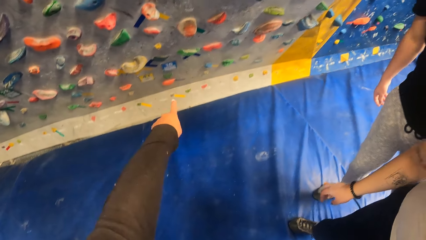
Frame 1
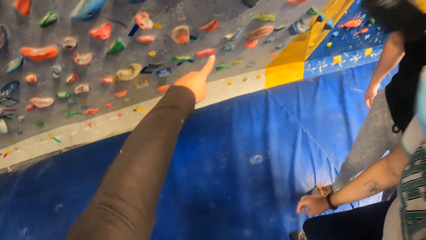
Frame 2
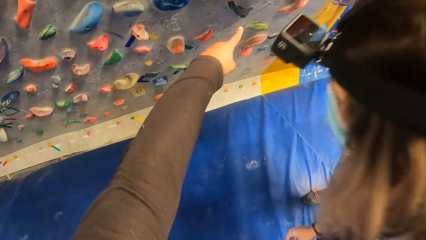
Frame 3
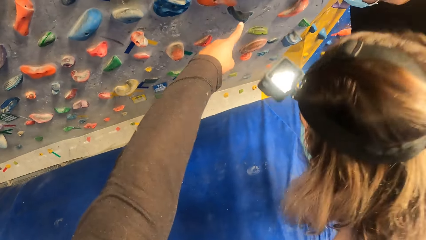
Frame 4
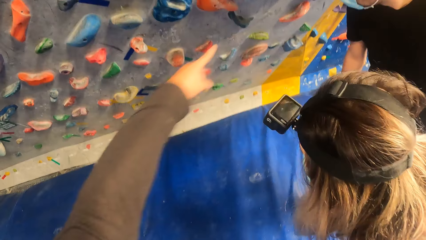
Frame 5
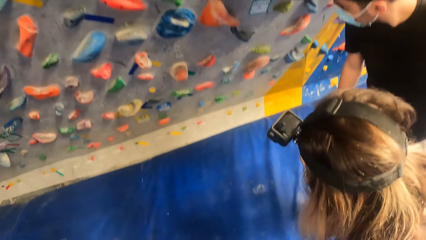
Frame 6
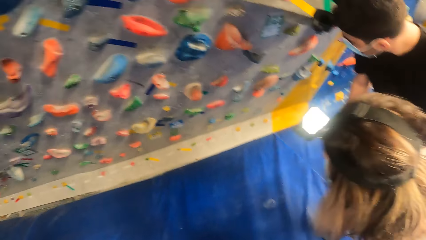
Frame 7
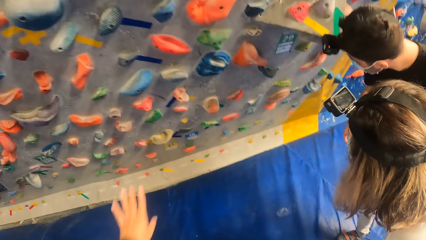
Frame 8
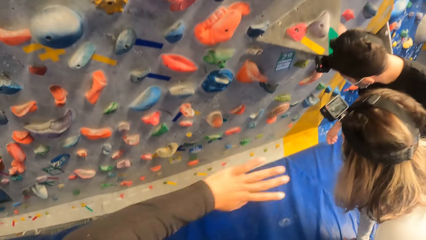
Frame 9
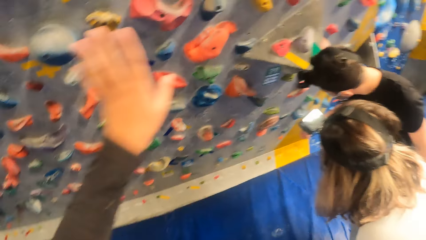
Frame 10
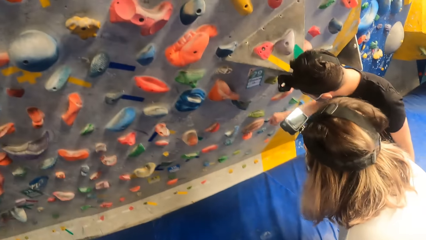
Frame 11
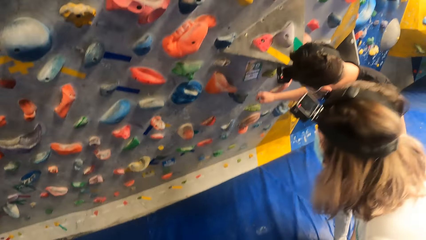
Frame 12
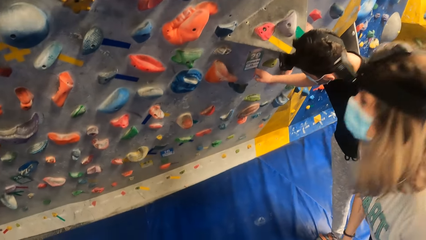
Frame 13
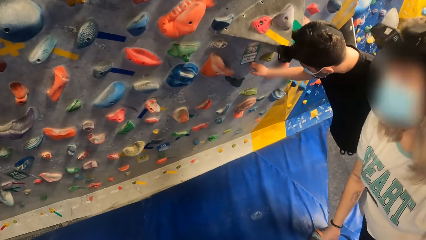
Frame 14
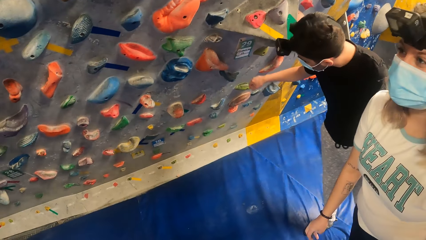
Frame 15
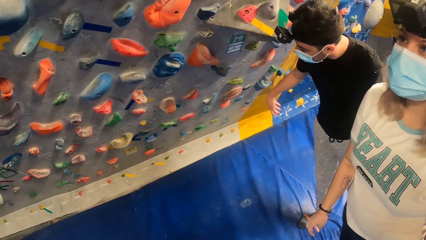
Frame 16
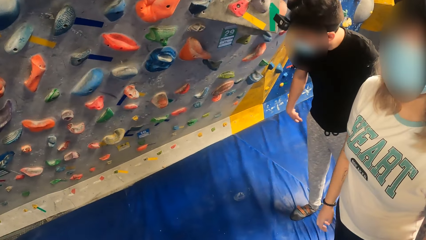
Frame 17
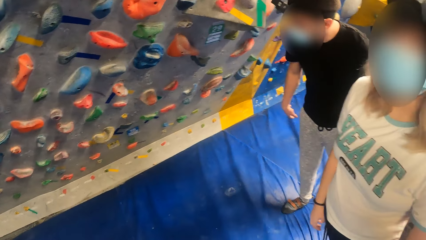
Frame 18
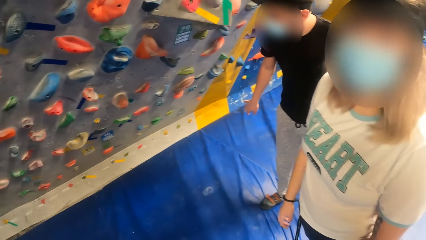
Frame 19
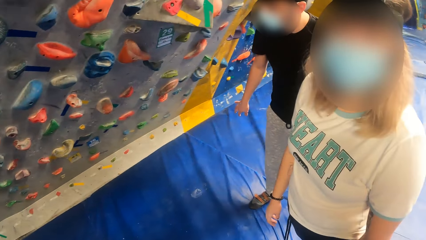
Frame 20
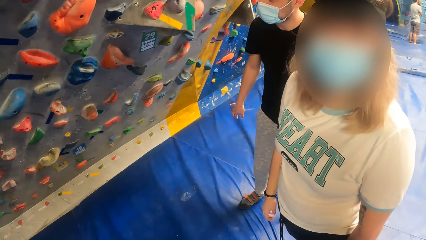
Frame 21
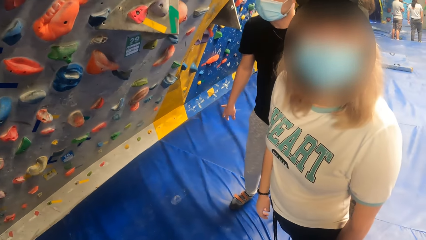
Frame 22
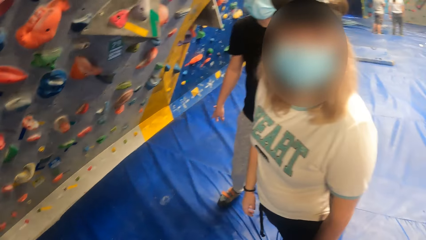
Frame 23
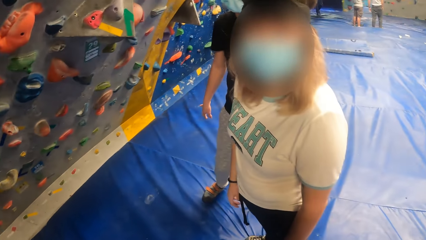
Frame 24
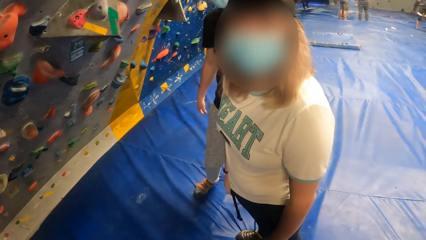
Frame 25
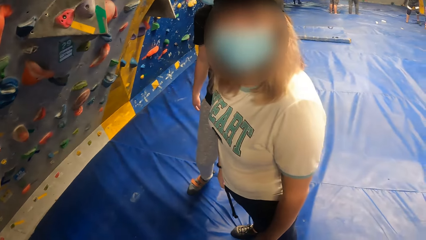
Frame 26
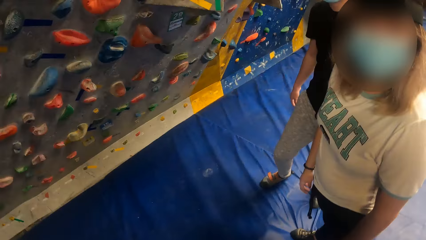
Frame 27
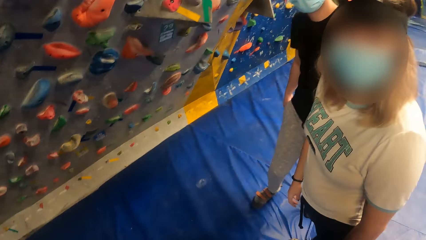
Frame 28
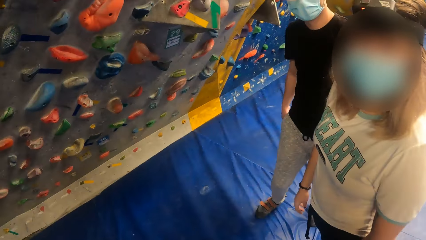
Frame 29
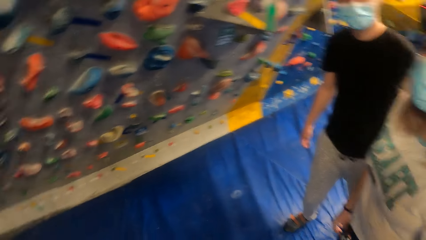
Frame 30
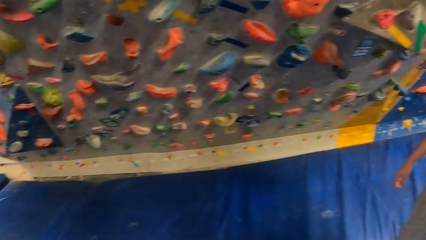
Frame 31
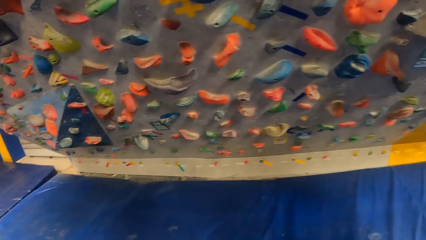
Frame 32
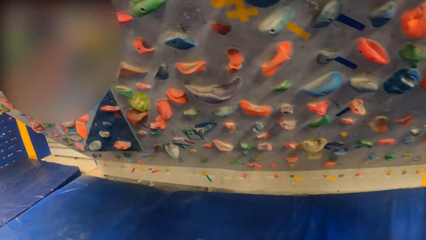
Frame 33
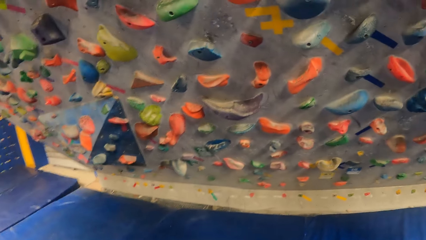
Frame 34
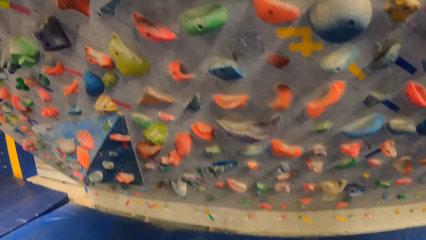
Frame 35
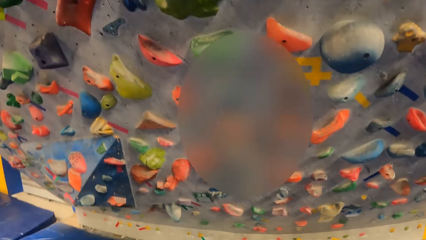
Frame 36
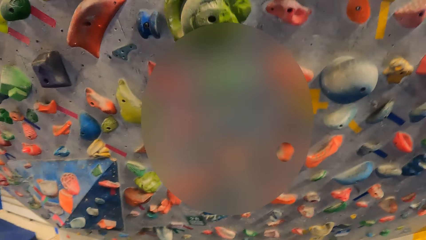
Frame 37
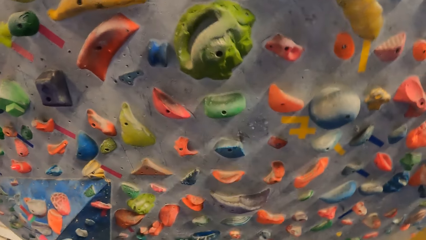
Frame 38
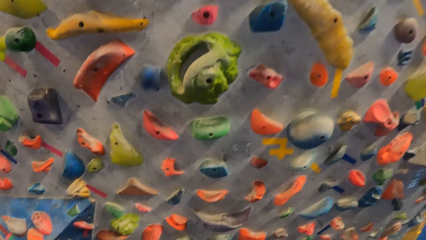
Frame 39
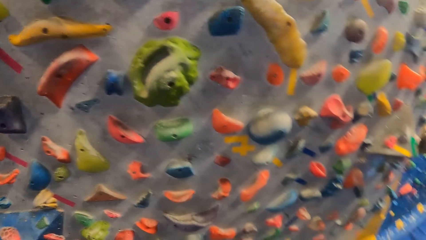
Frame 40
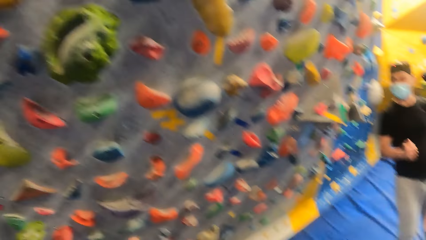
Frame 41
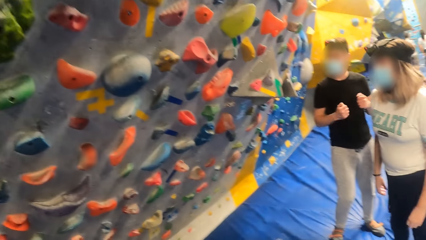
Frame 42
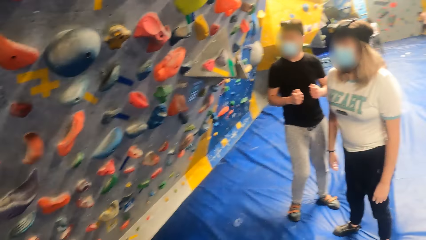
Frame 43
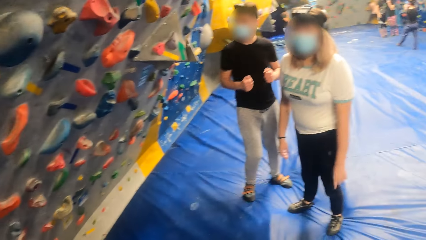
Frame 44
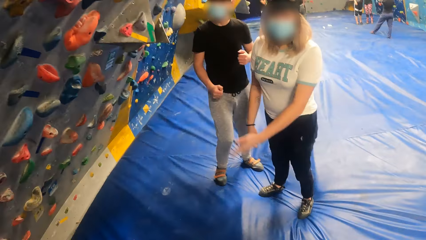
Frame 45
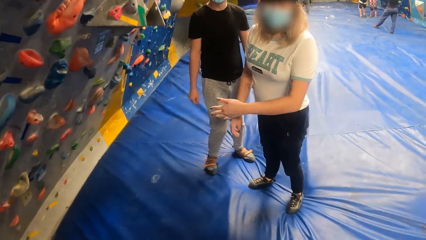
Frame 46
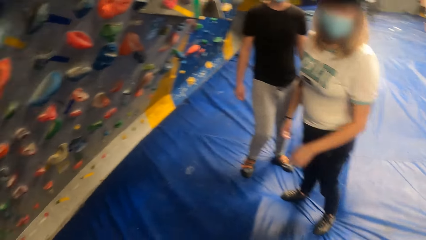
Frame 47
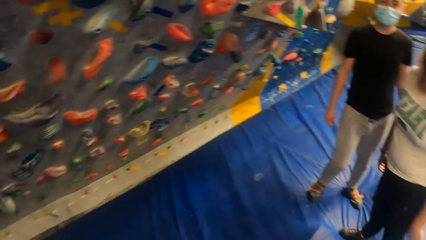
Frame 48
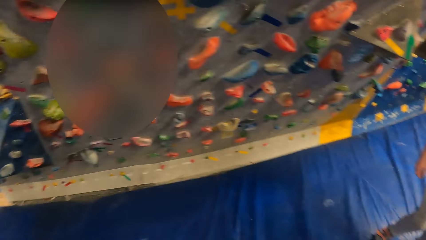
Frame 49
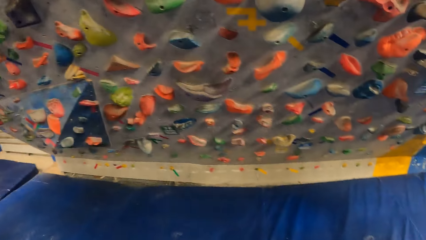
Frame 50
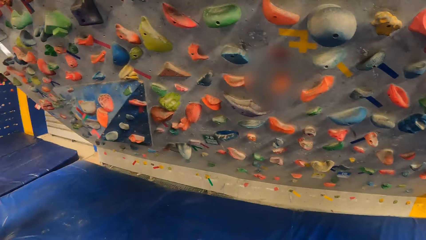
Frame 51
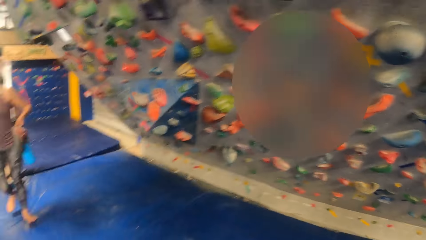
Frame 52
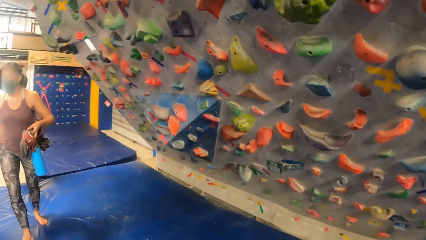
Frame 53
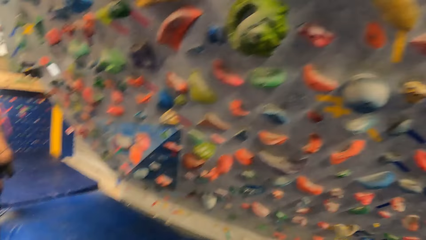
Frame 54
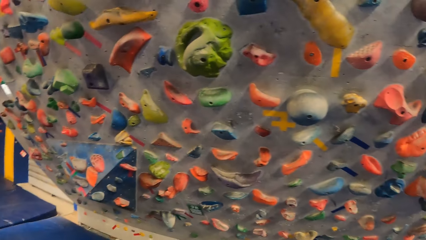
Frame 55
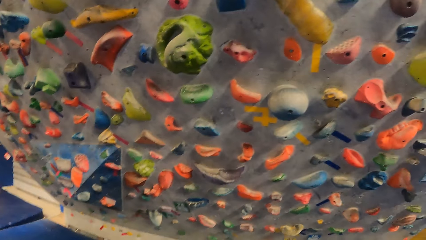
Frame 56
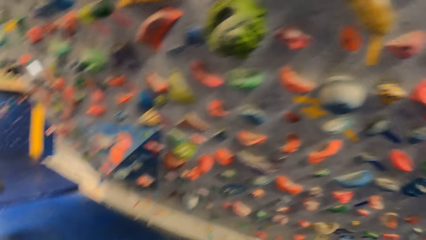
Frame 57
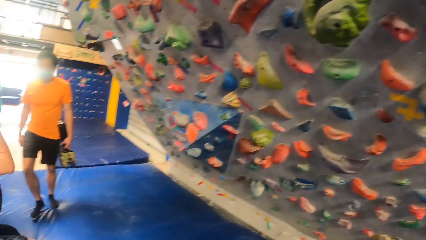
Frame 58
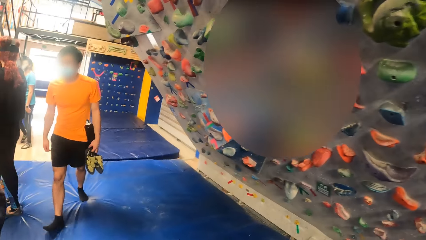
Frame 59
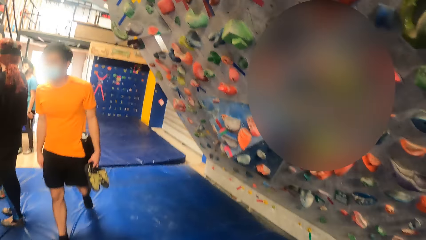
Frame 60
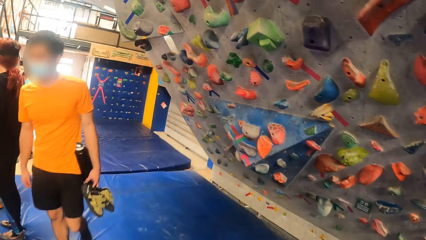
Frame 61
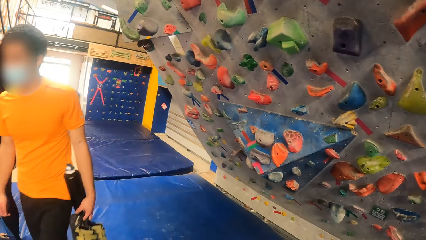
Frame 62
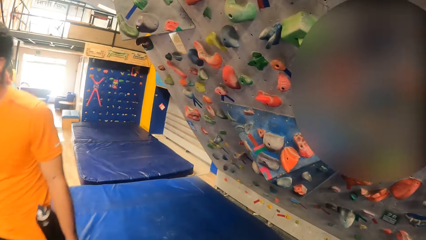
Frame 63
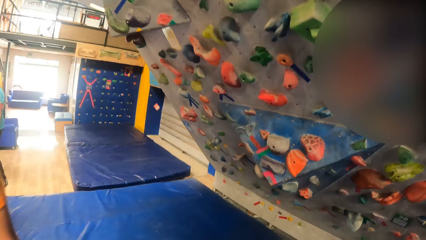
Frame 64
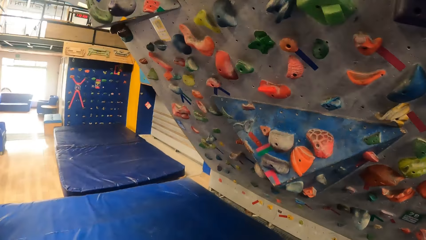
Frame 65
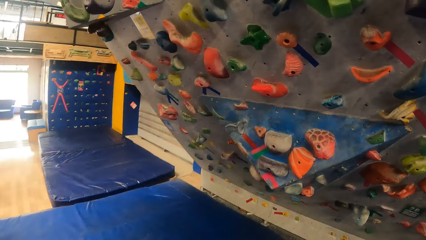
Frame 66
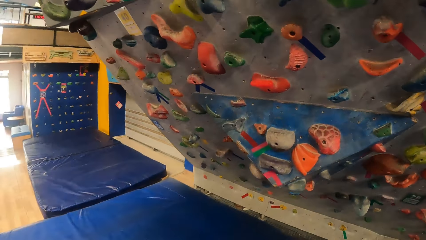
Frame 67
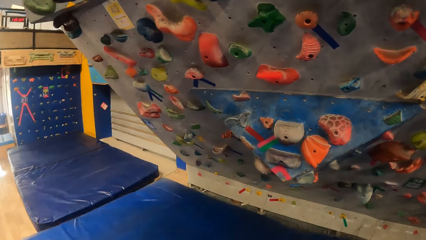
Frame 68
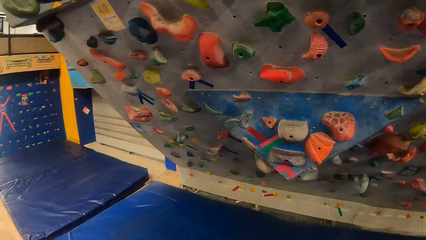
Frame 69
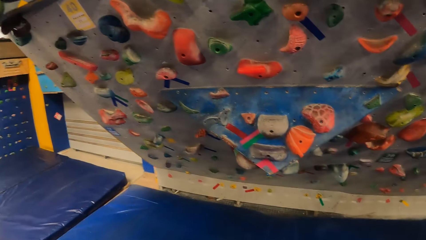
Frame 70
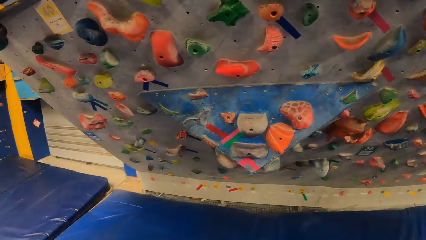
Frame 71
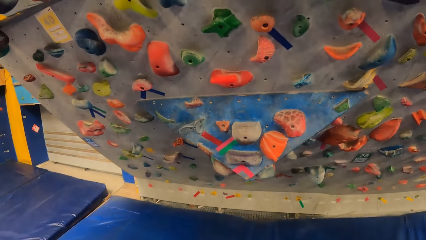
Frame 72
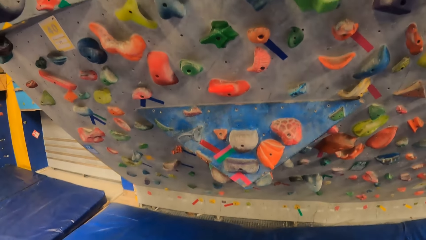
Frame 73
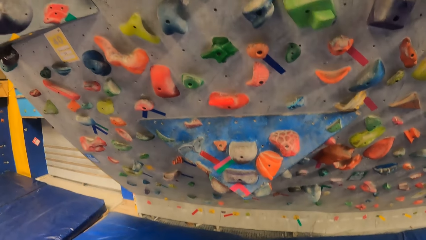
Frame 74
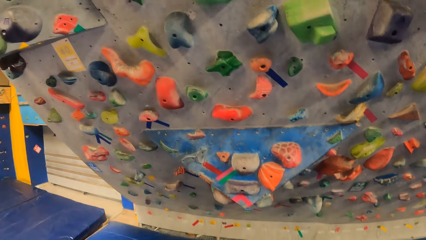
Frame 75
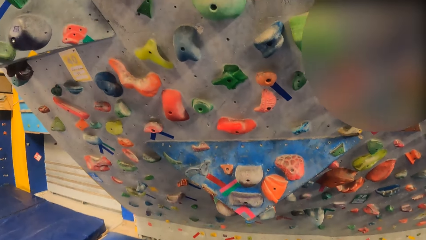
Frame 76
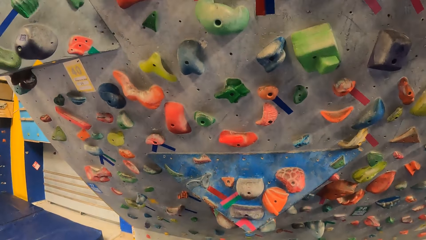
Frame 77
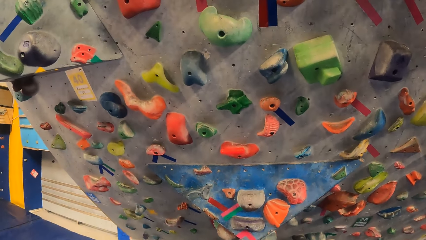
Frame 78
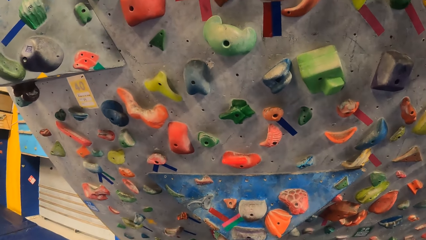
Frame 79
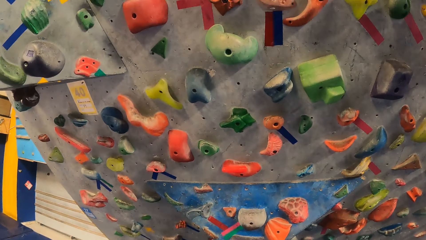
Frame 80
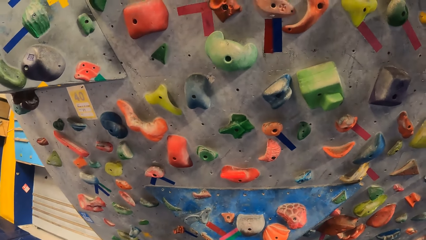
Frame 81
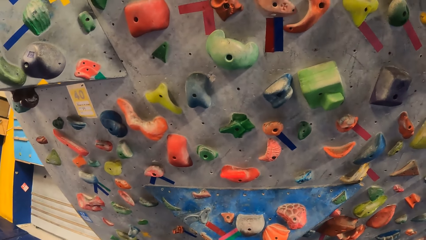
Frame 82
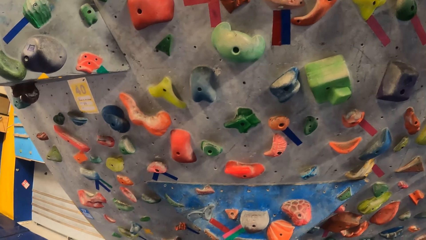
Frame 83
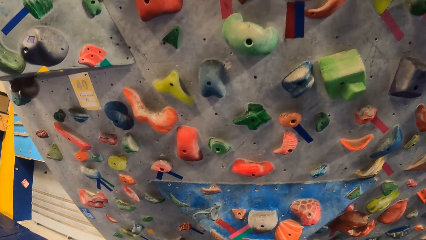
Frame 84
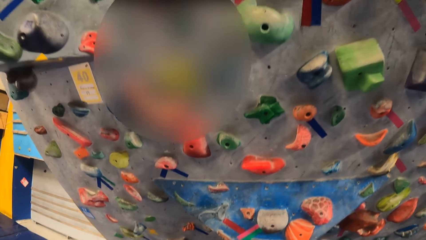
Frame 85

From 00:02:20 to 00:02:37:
The camera wearer stares at a woman. They move towards the rock climbing wall. The woman points at the rock climbing wall. The camera wearer inspects the rock climbing wall.
